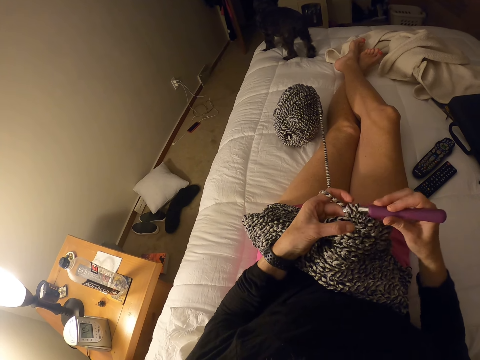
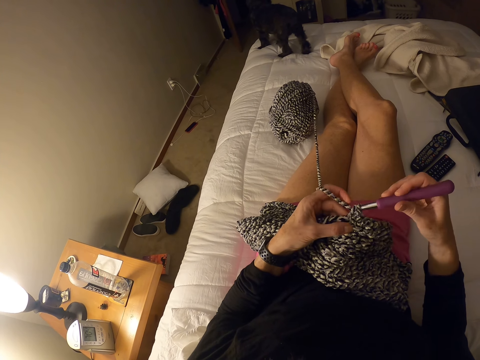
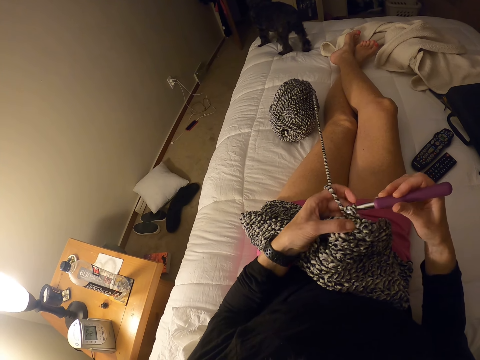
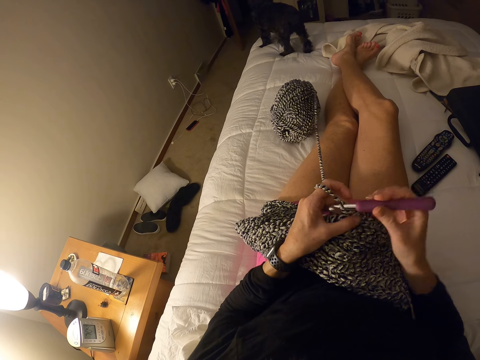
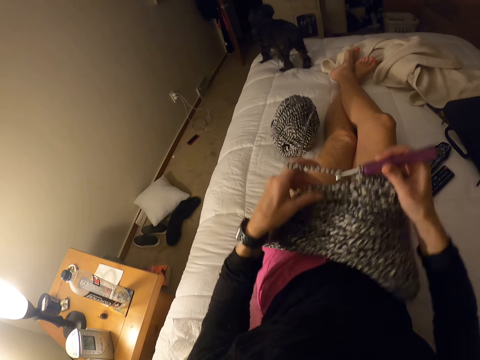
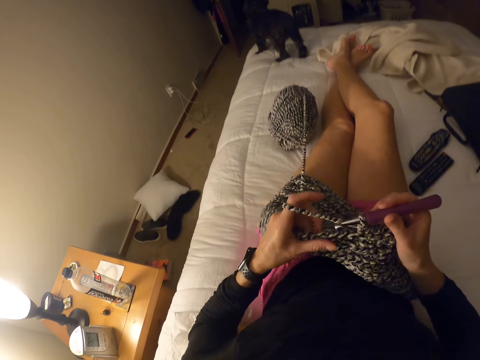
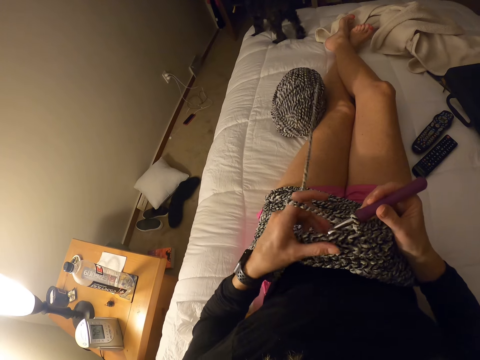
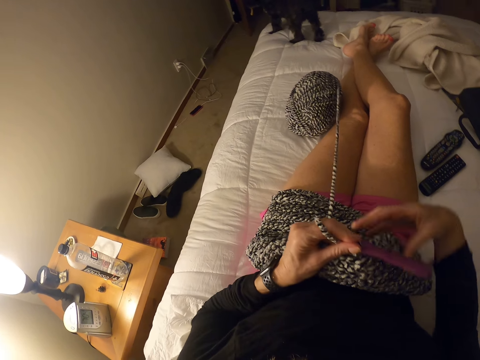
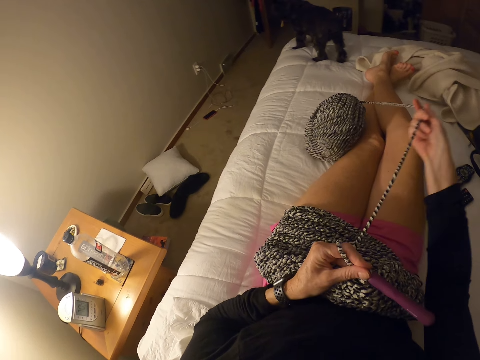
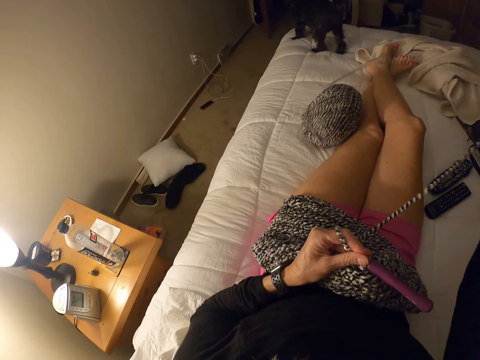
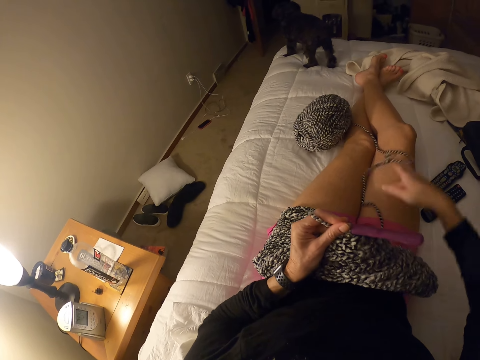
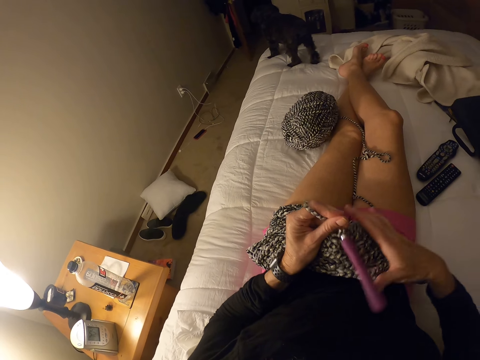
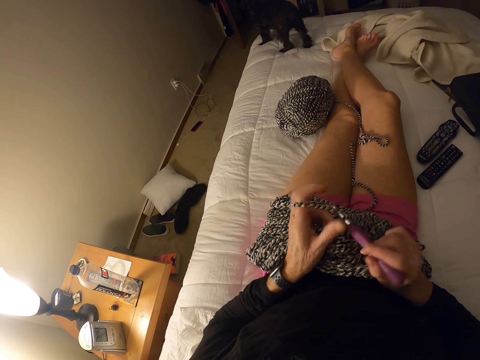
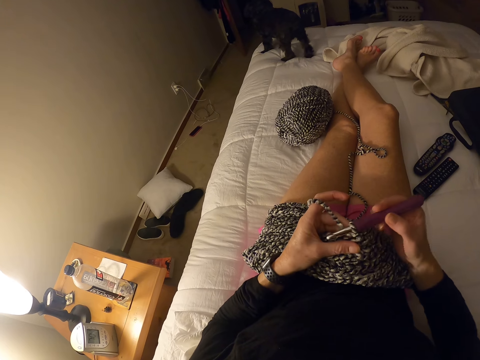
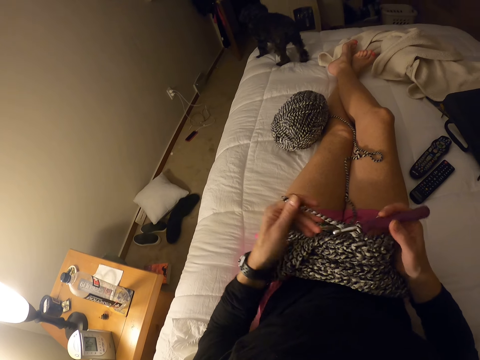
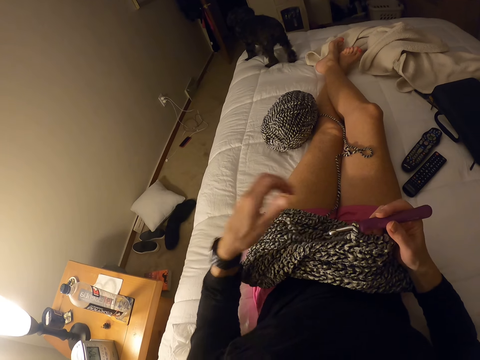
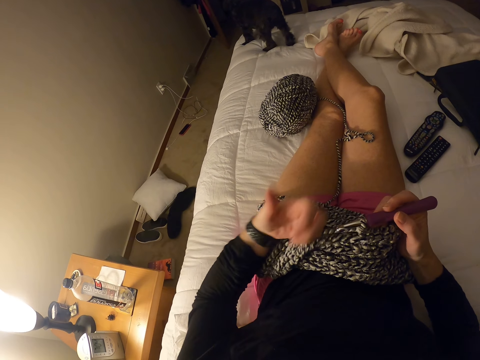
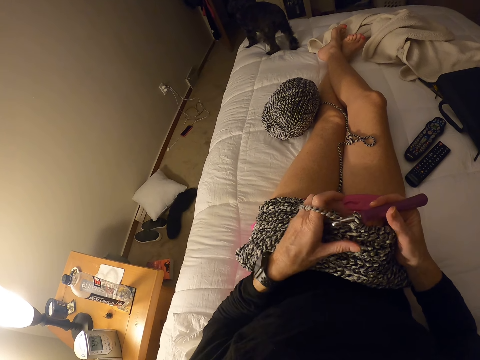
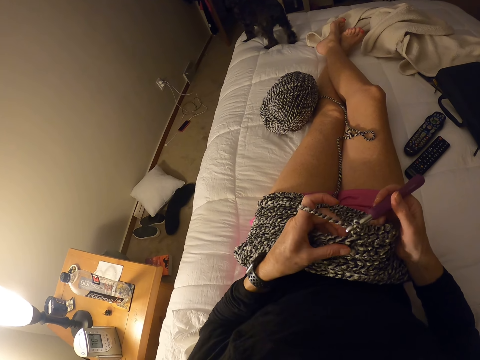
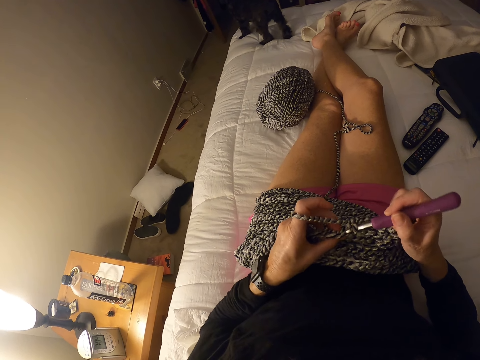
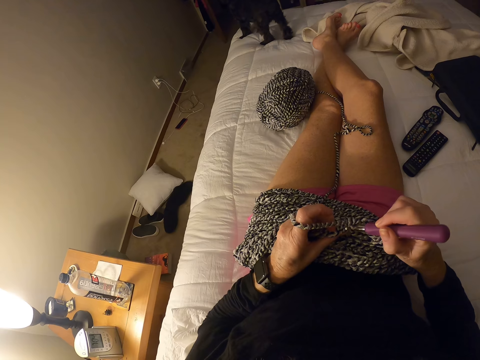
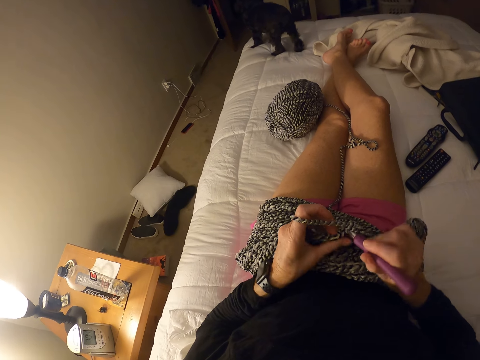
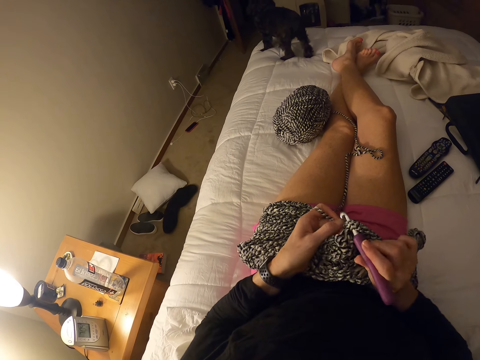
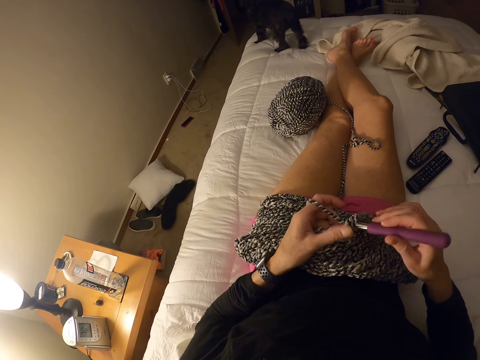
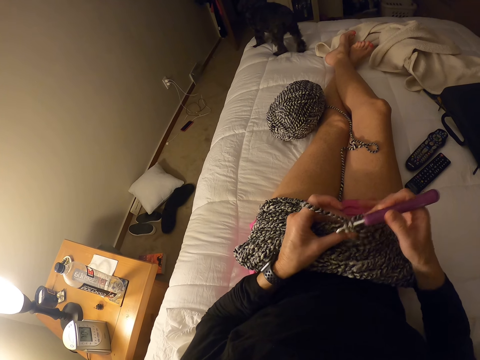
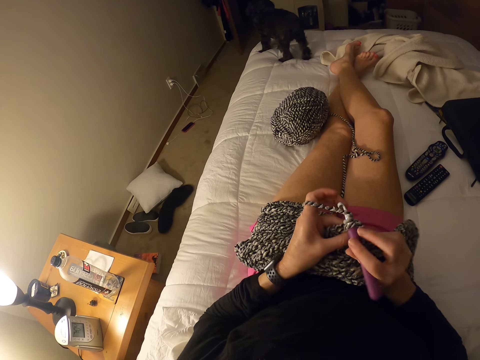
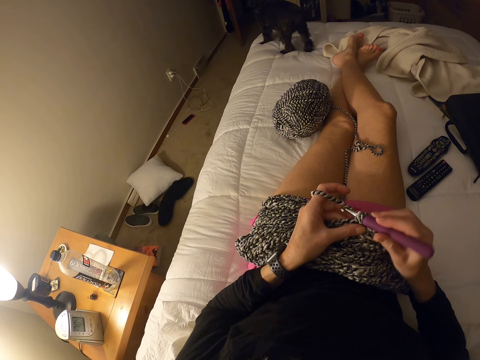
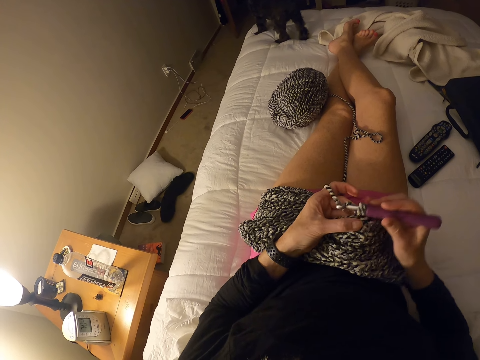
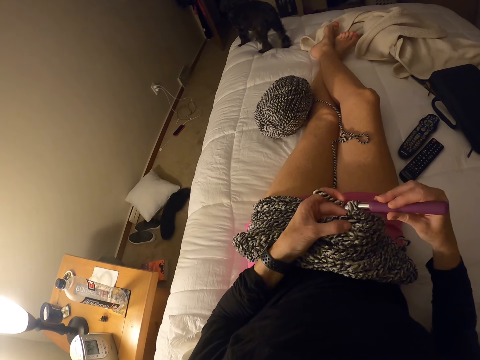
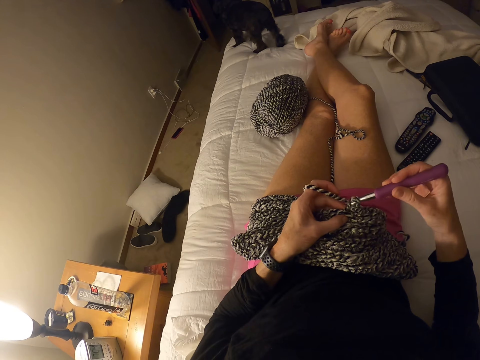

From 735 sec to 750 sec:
The camera wearer adjusts the yarn. He lifts the sweater fabric and puts down the sweater fabric on his lap. He pulls the thread from the cotton yarn. He drops down the cotton yarn. He crochets the yarn with the crochet hook. He holds the crochet hook. He removes the thread from his hand. He holds the thread with his fingers. He knits the sweater fabric.

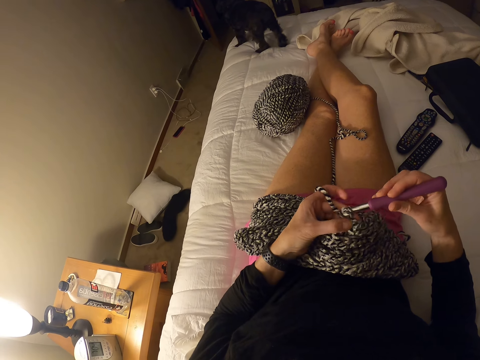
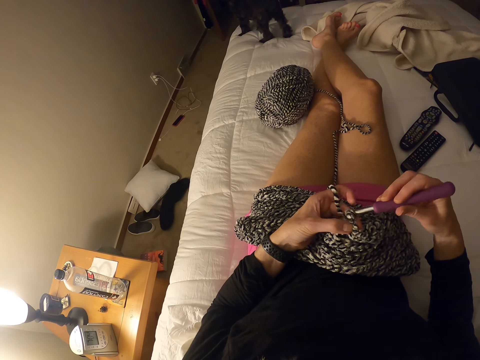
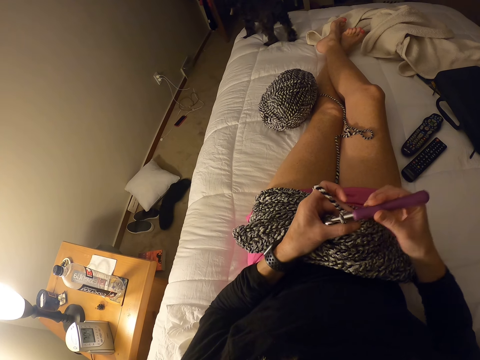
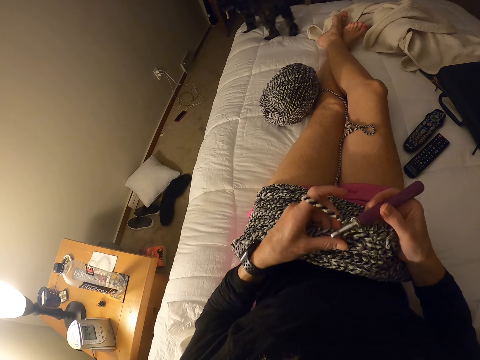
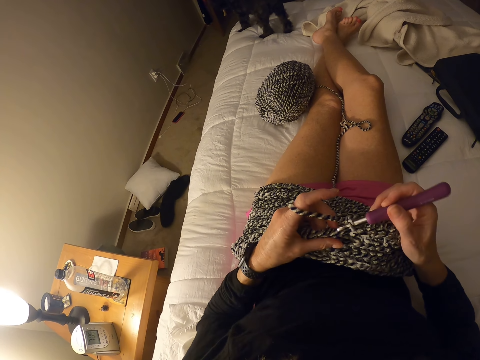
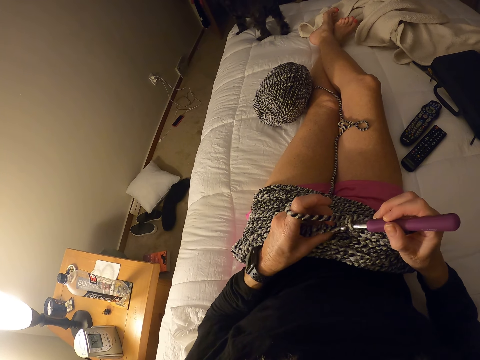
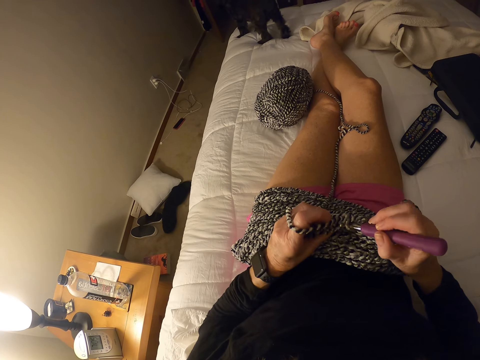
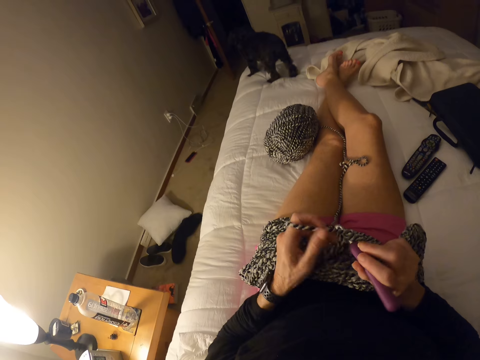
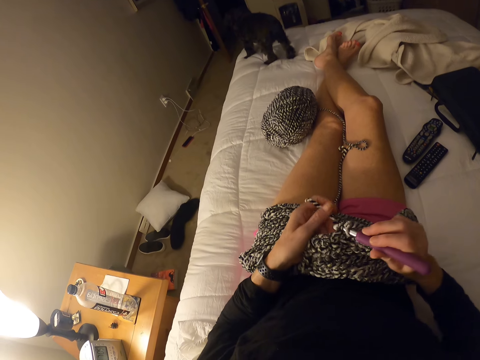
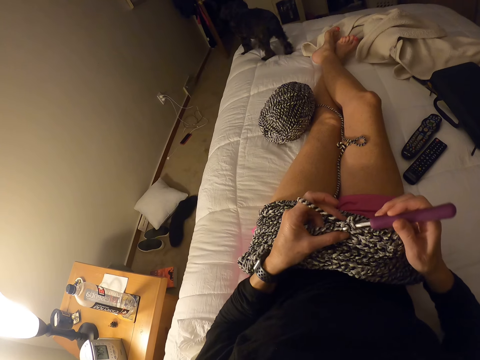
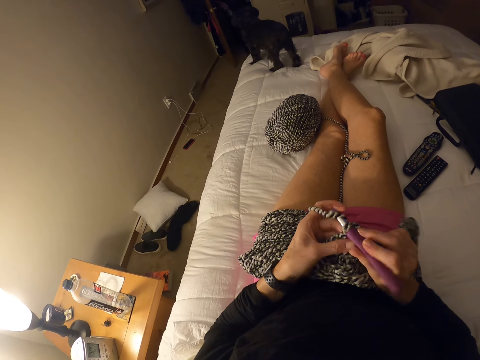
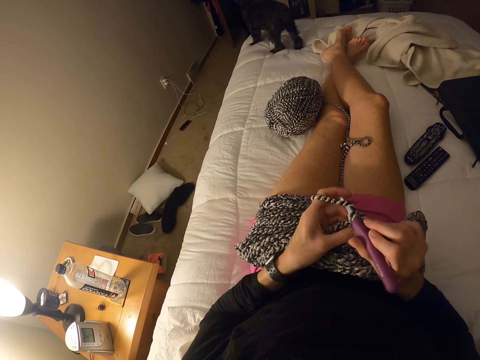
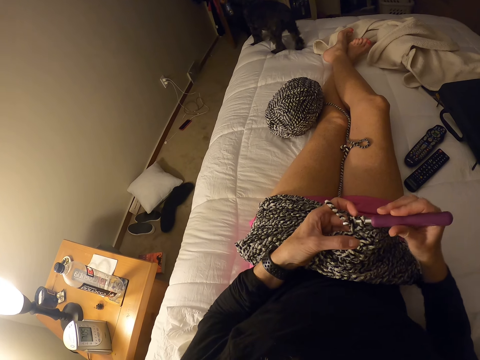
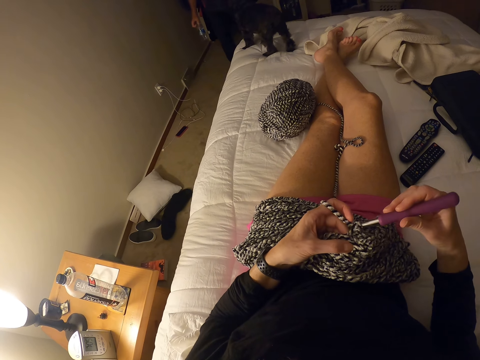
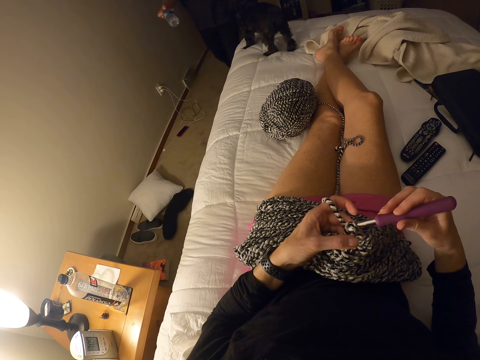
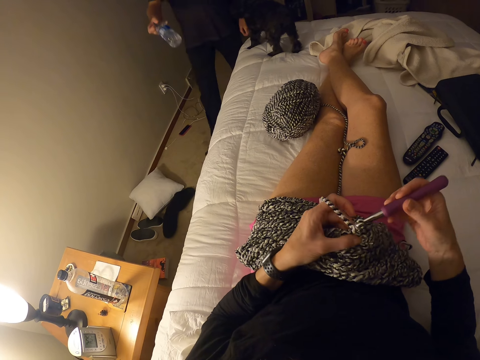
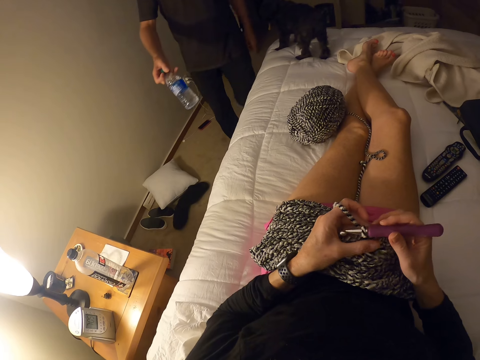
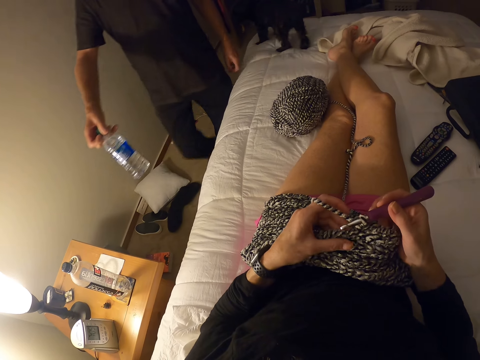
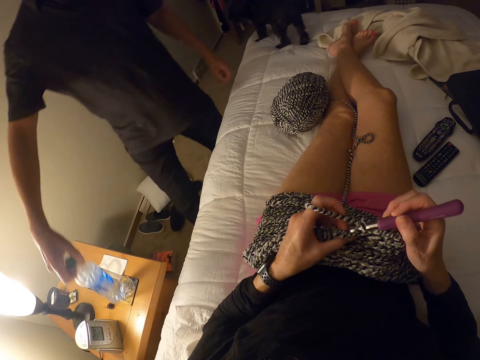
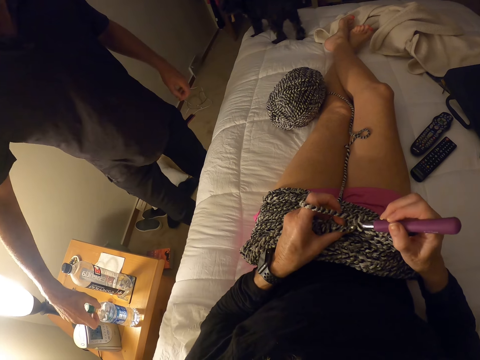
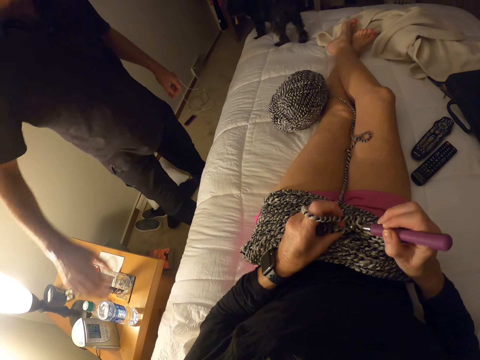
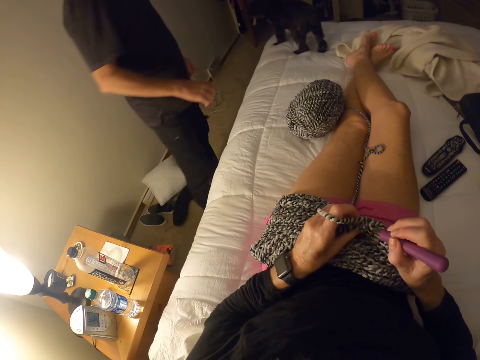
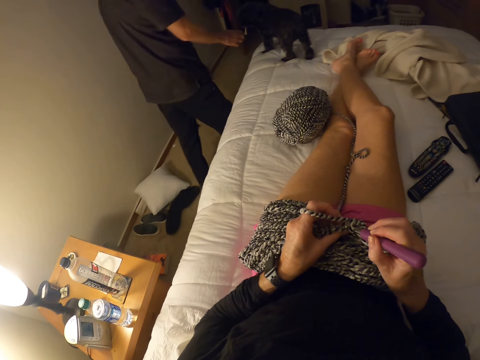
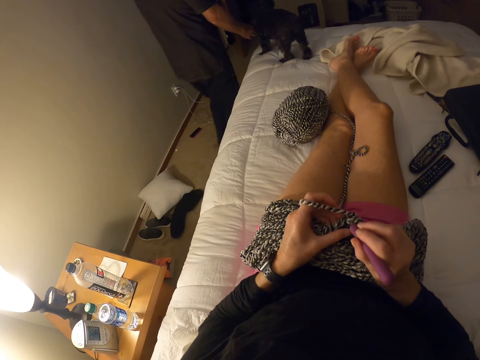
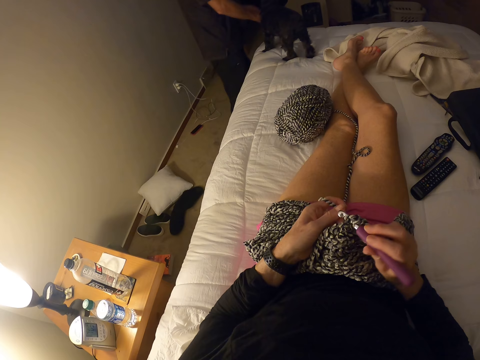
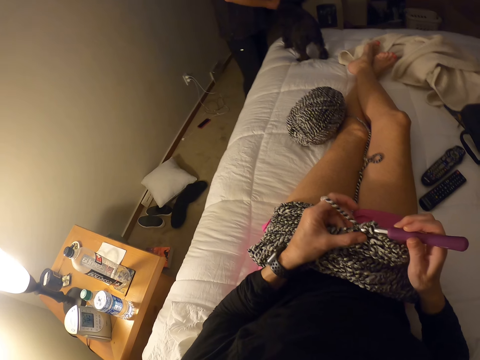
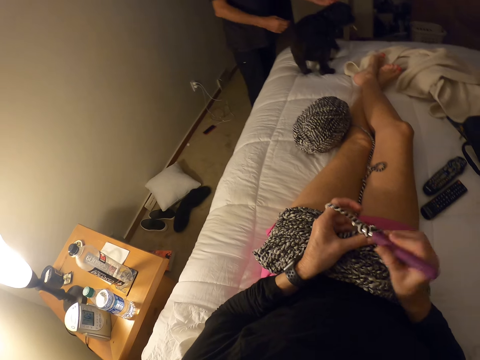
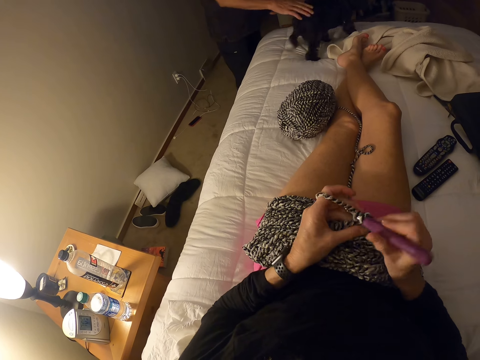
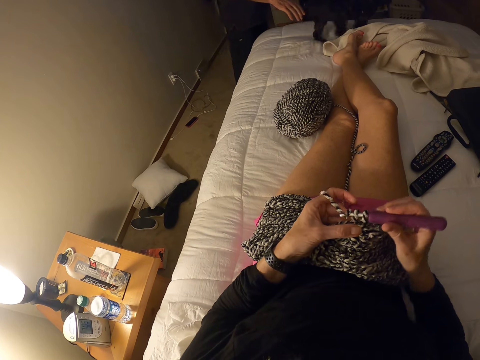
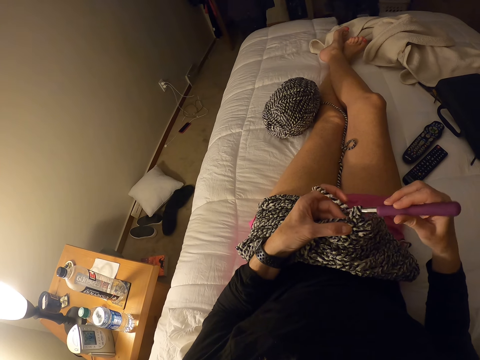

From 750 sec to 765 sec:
A man walks inside the room. The man walks towards the stool near the bed. The man carries a water bottle. The man puts the water bottle on top of the side table. The man walks towards the dog. The man walks away from the side table. The man plays with the dog. The man touches the dog. The dog walks on the bed. The man walks away.
